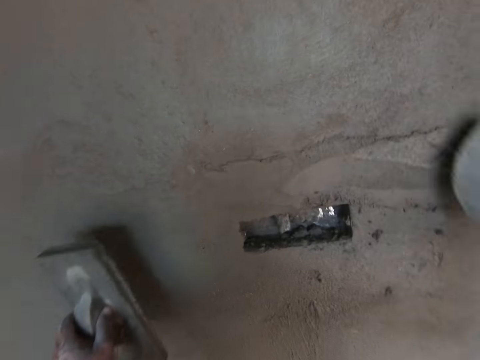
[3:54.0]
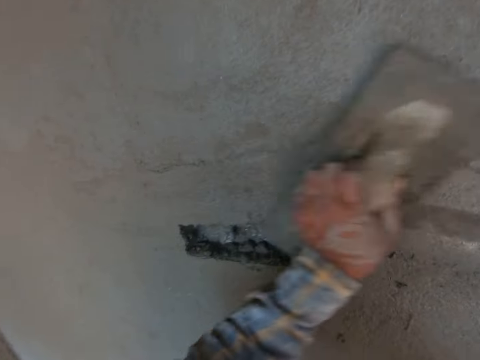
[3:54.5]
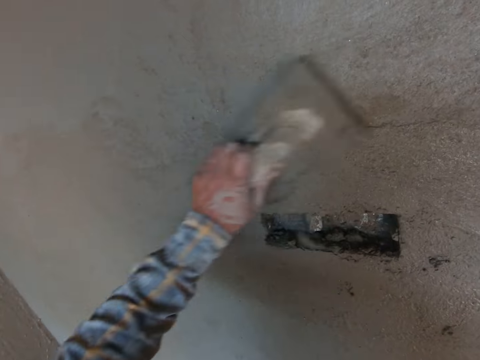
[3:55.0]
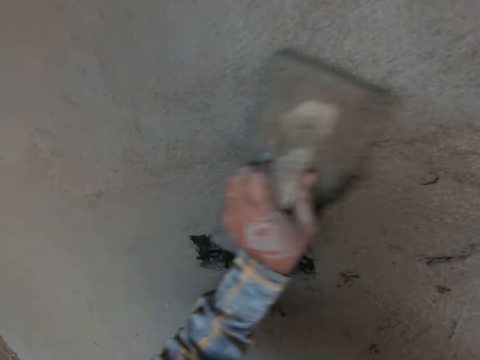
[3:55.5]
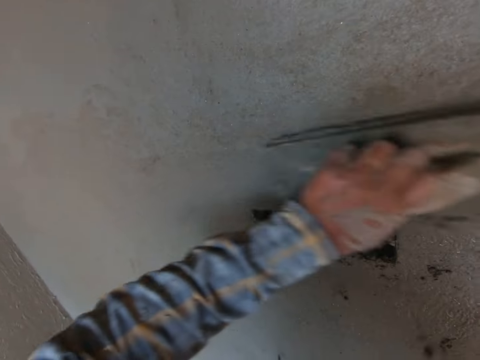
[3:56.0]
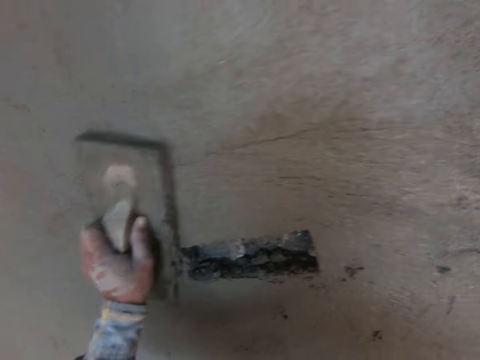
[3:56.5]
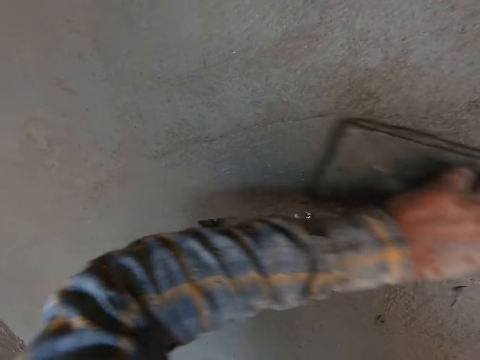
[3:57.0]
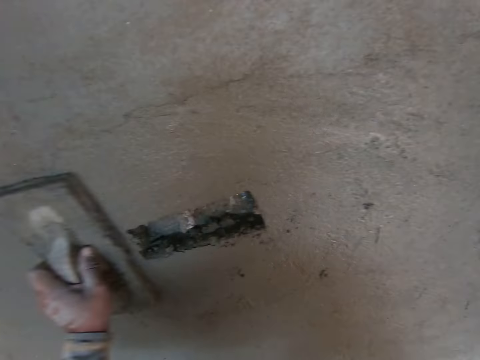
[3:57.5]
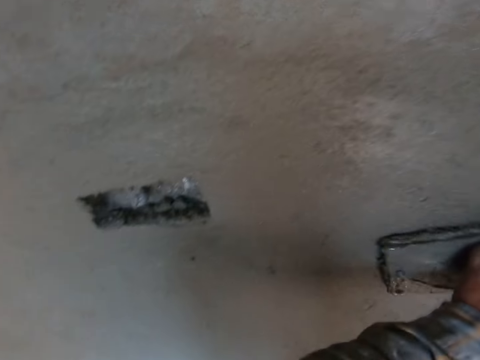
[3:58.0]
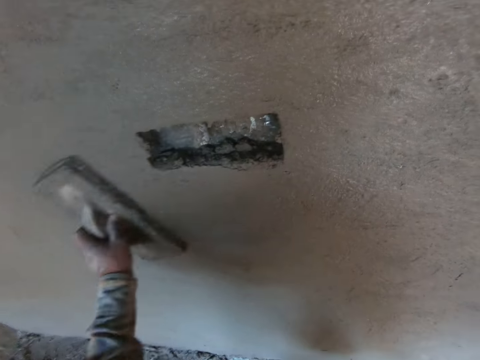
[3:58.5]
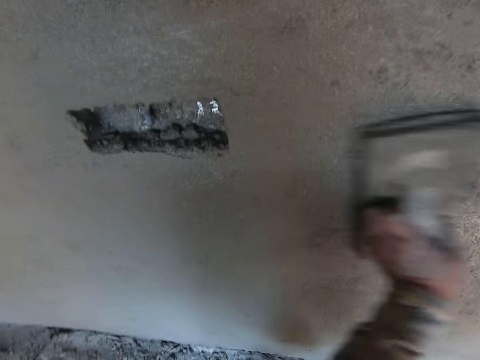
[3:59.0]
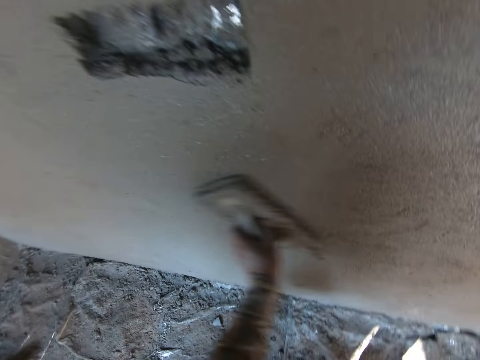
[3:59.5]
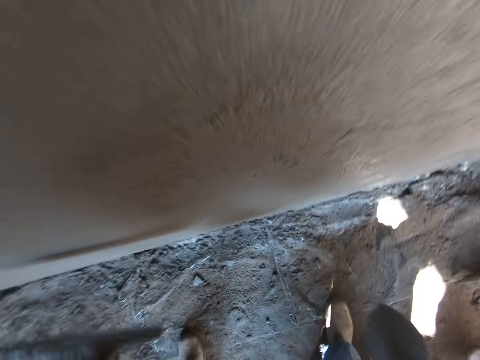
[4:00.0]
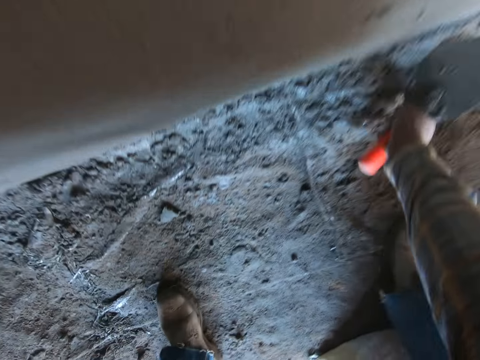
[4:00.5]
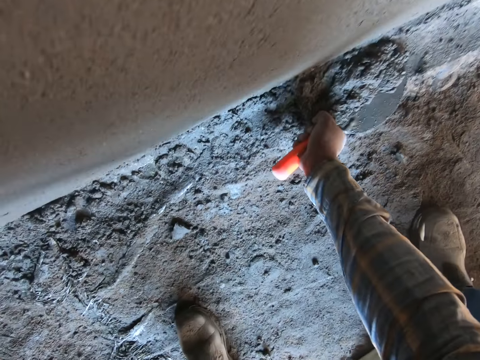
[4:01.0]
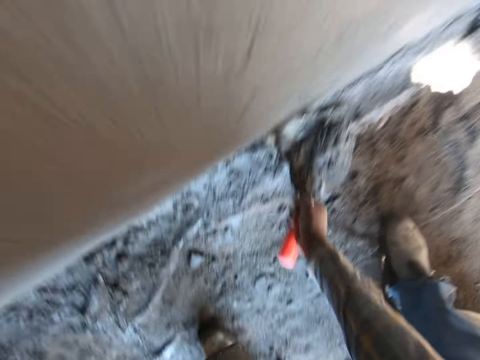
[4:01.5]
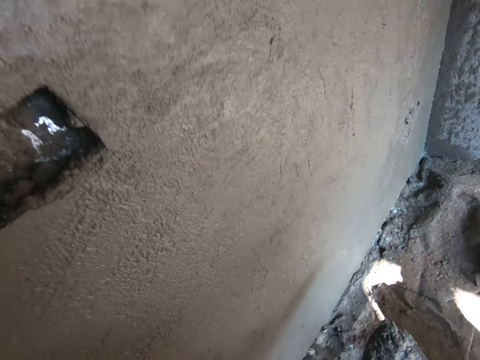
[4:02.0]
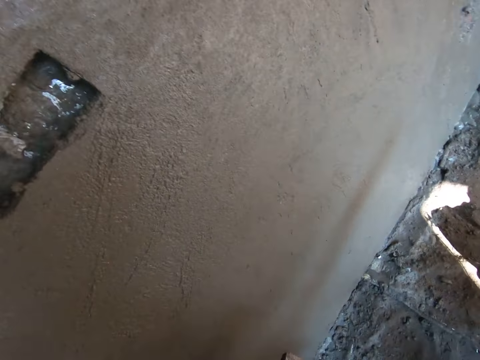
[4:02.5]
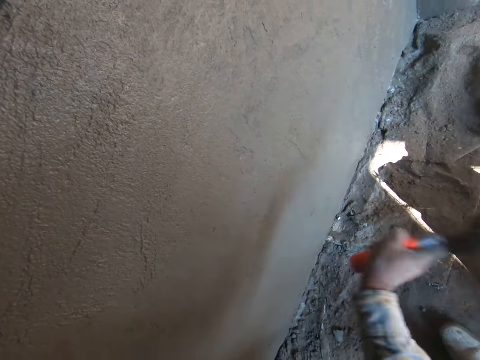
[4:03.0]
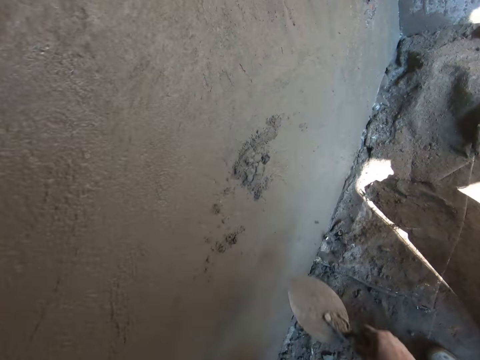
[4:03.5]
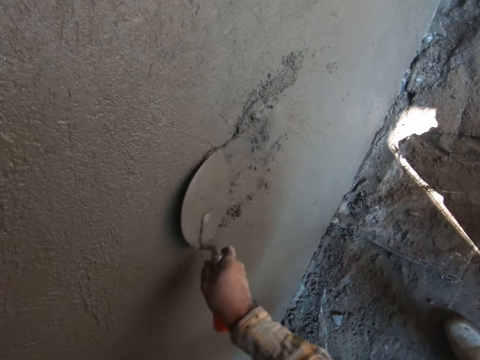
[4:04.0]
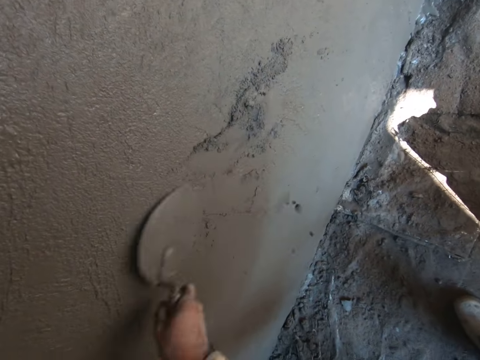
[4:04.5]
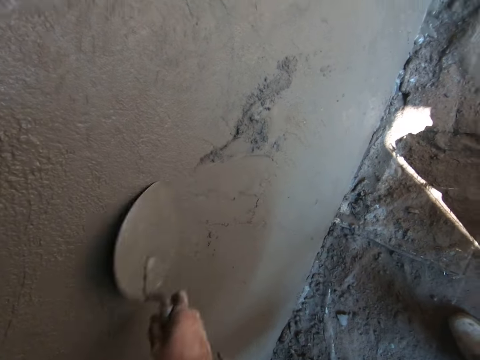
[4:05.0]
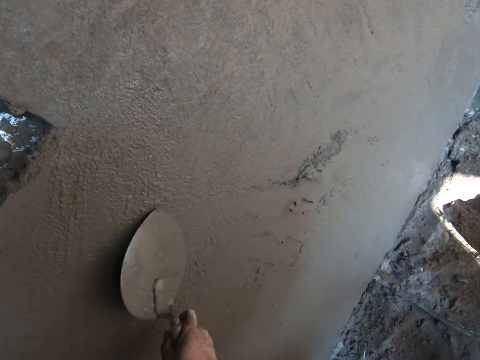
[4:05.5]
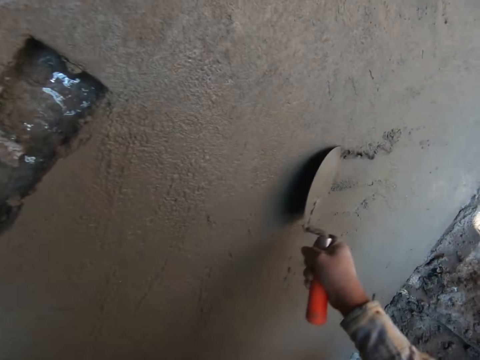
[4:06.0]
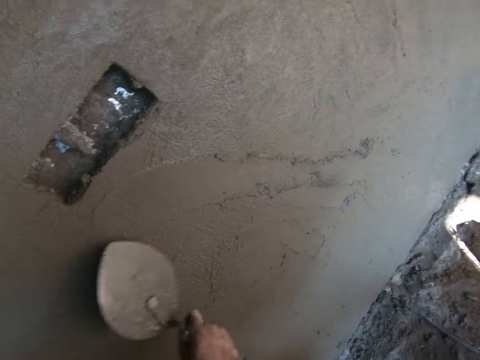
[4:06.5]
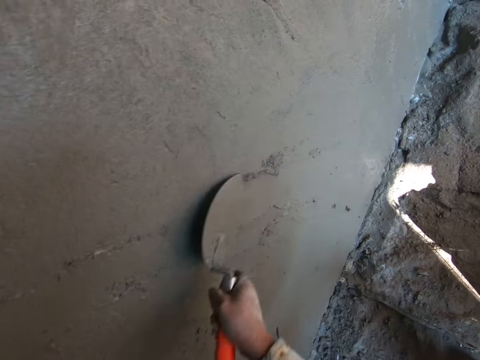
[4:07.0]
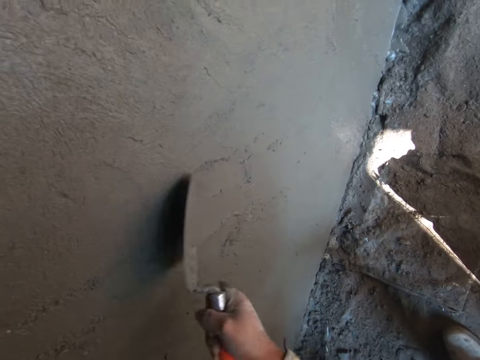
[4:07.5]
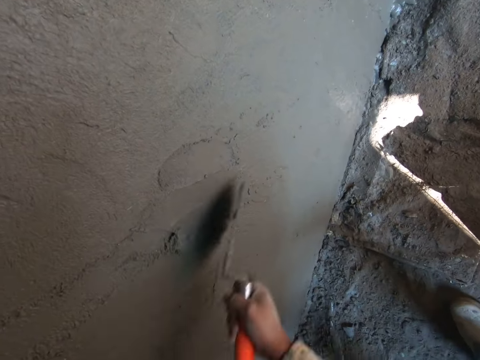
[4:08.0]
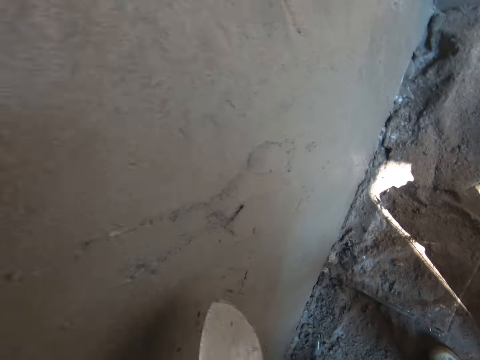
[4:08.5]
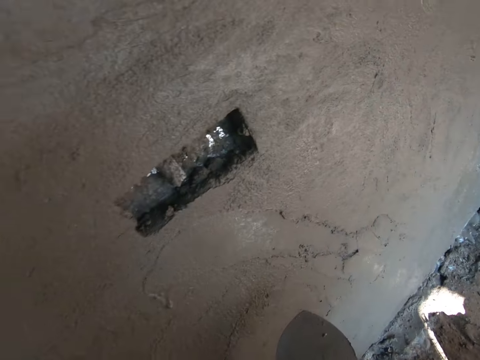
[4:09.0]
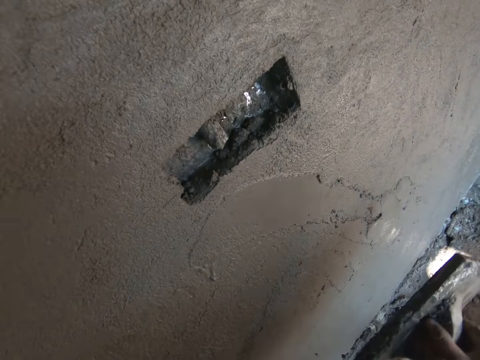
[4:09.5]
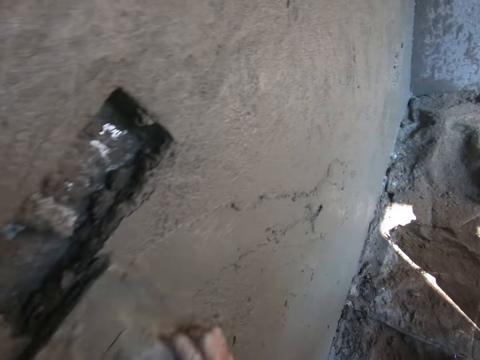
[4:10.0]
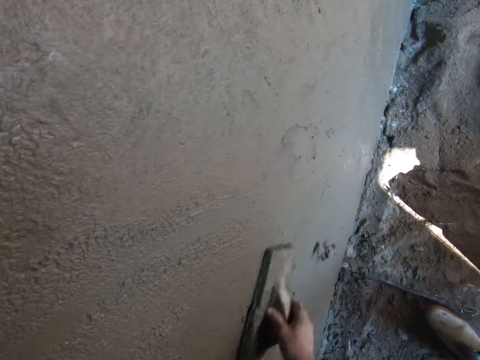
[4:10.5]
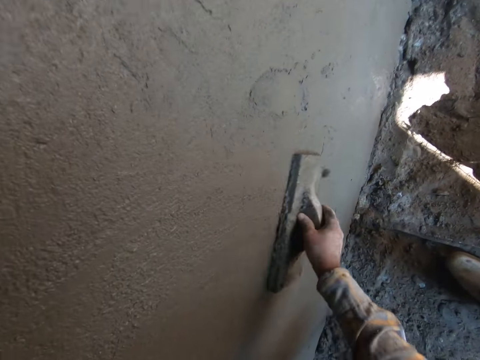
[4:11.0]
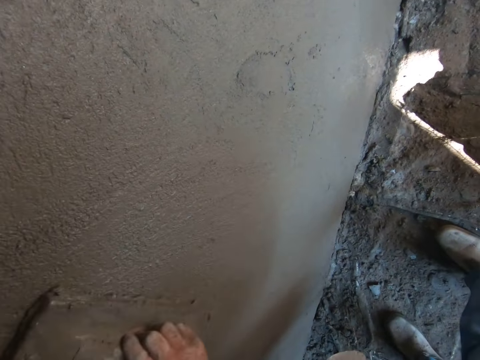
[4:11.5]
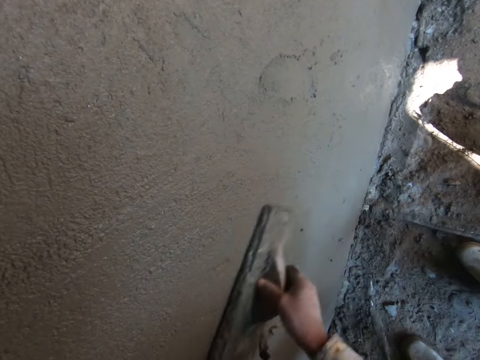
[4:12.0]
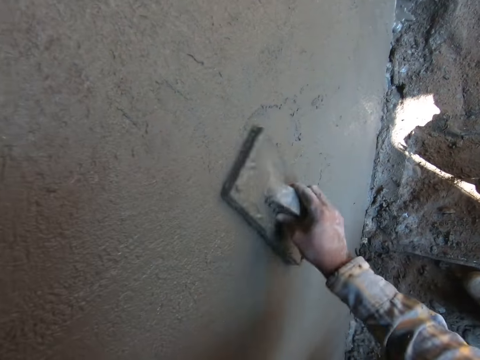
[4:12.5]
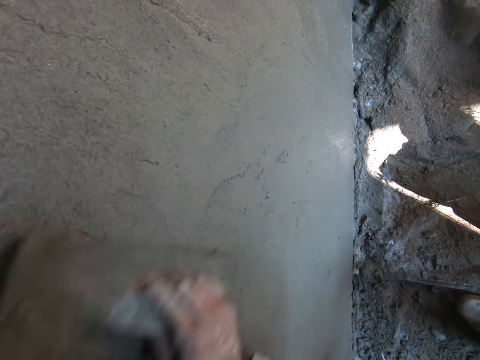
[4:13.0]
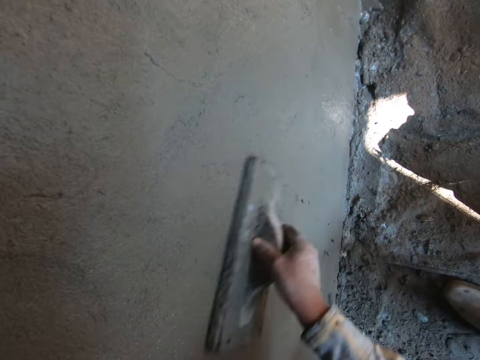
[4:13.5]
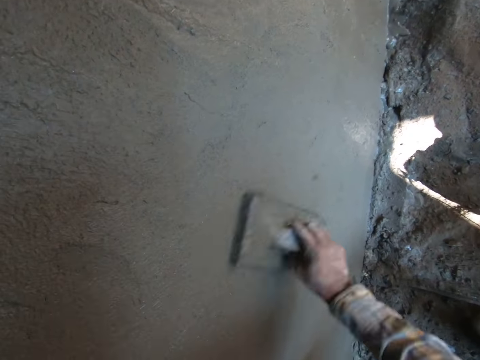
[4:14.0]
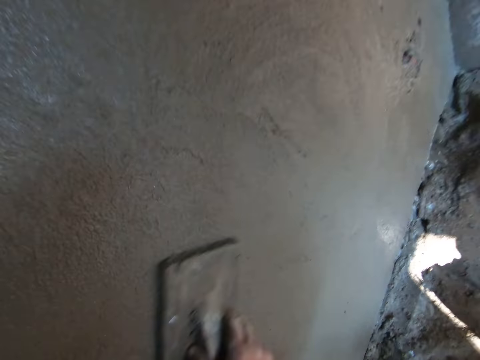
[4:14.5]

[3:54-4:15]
The camera wearer smoothens the wall with a wooden float. They scoop mortar from the floor with a trowel, paste the mortar on the wall with the trowel, and plaster the wall. They smoothen the wall with the wooden float.

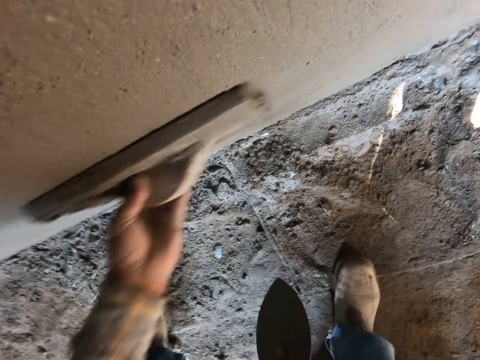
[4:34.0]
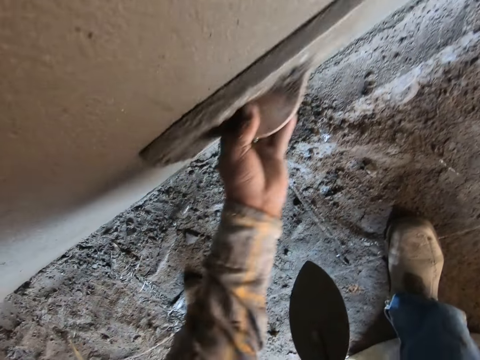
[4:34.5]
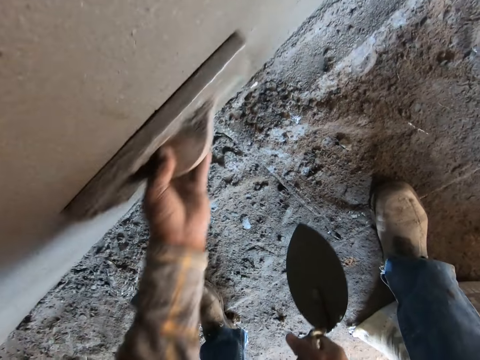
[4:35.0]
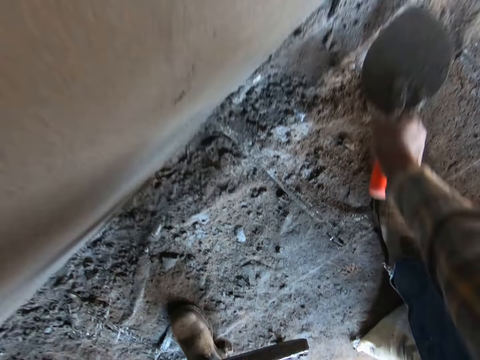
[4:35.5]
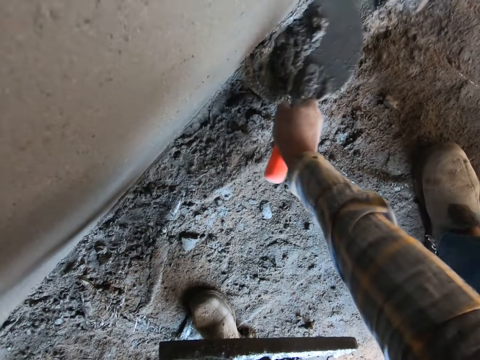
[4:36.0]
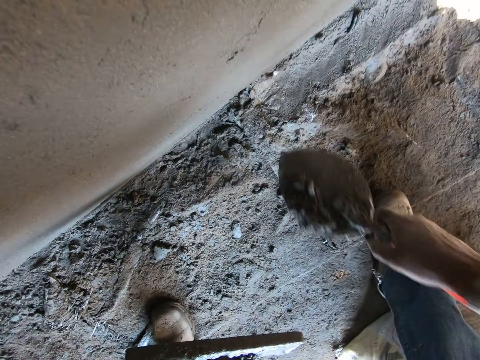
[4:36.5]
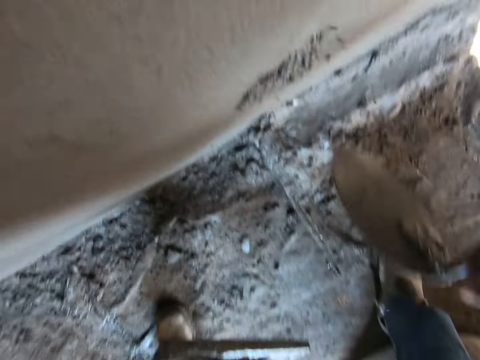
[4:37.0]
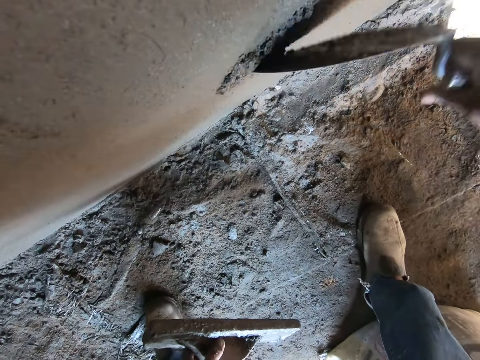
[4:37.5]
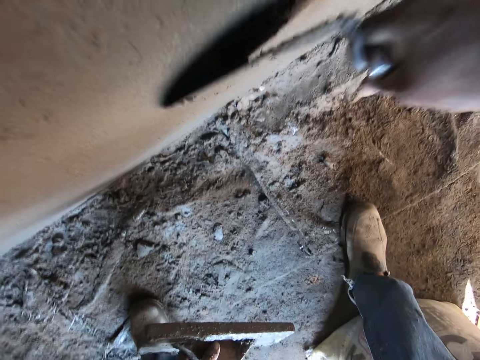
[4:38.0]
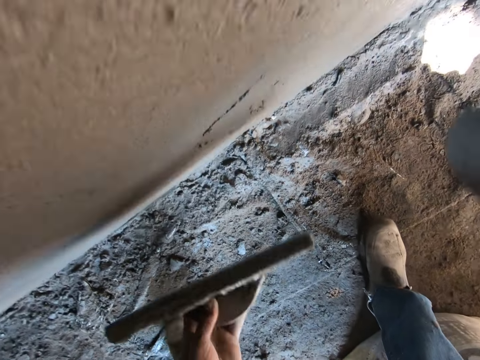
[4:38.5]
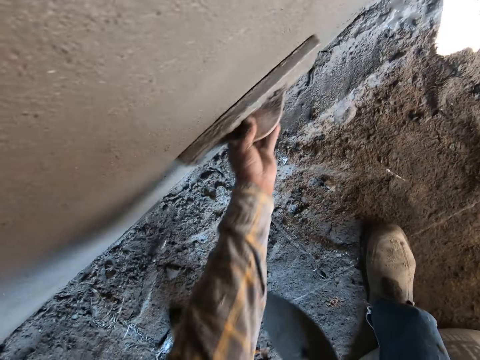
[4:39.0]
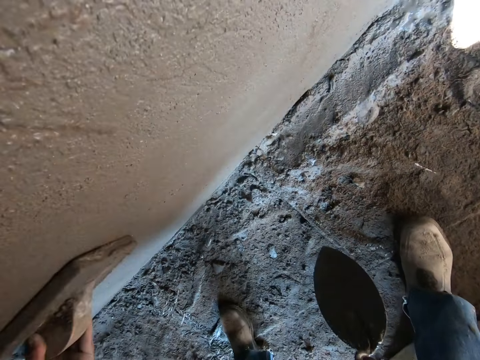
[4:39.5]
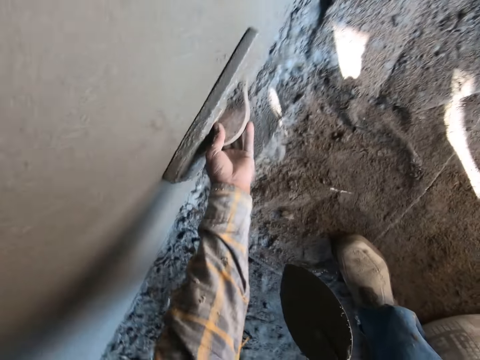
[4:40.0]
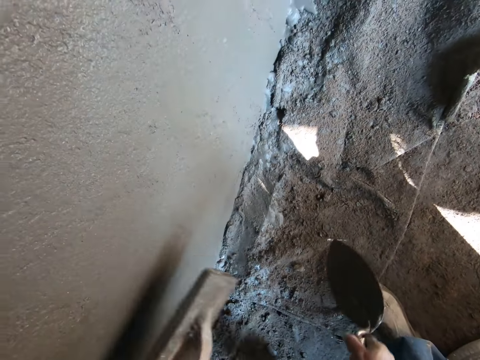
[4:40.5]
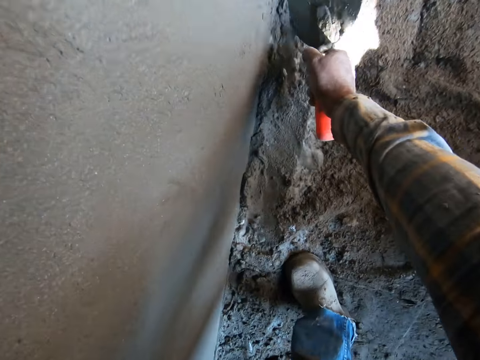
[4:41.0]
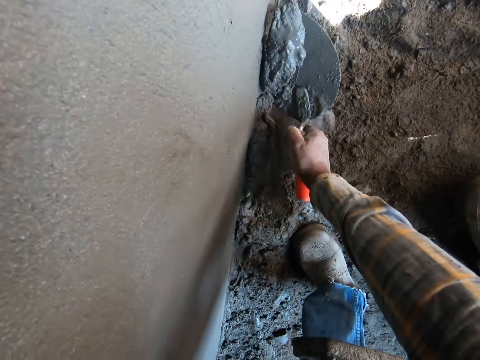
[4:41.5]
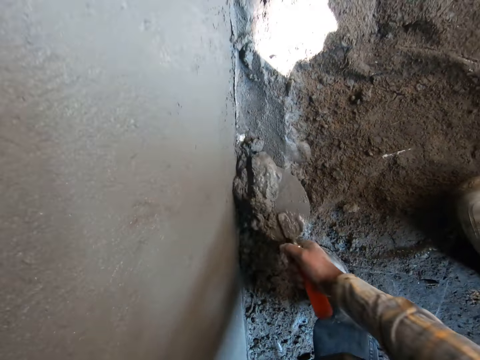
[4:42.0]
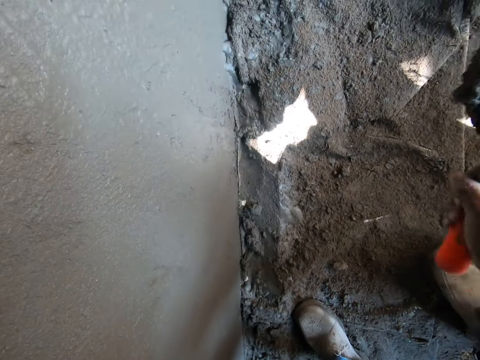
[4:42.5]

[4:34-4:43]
The camera wearer scoops mortar from the floor with a trowel, pastes the mortar on the wall with the trowel, and plasters the wall. They smoothen the wall with a wooden float. They scoop the mortar from the floor with the trowel. They paste the mortar on the wall with the trowel.
